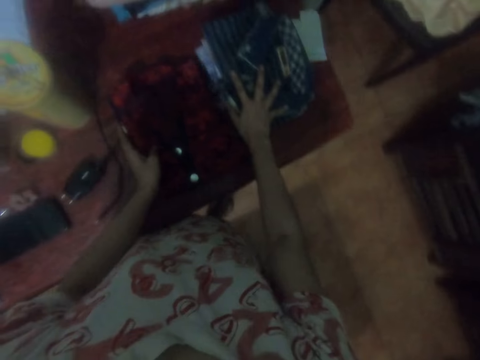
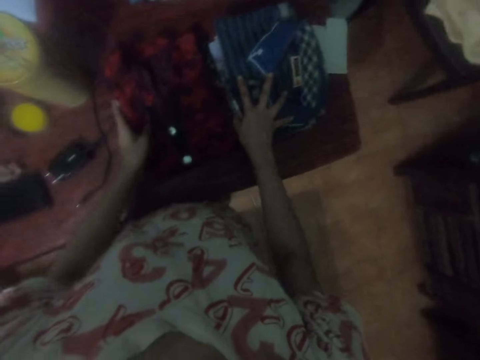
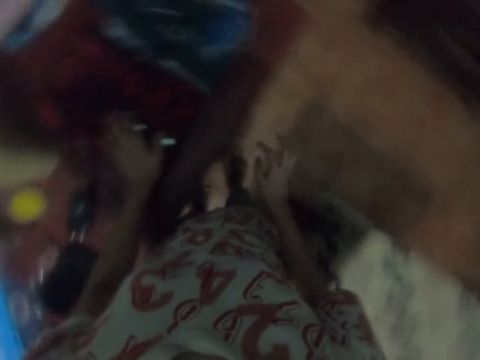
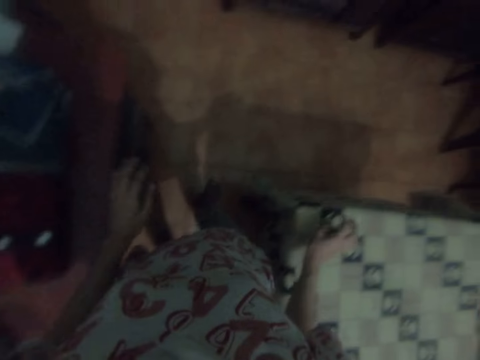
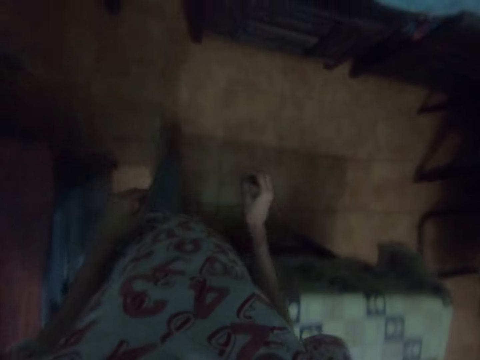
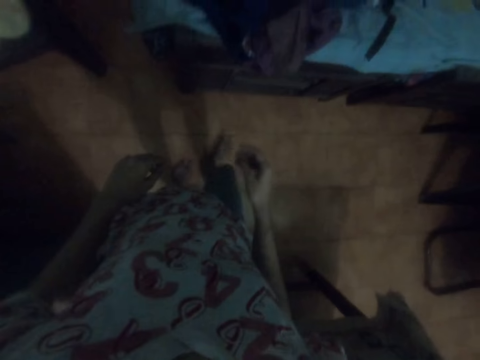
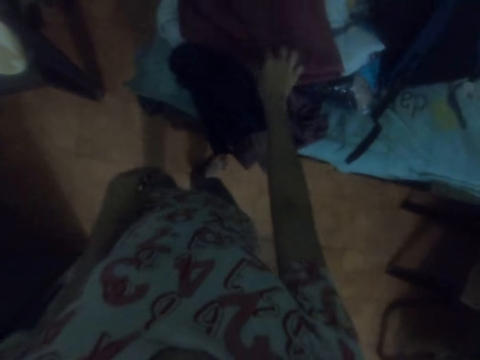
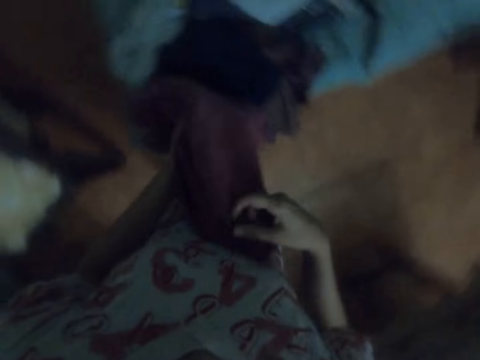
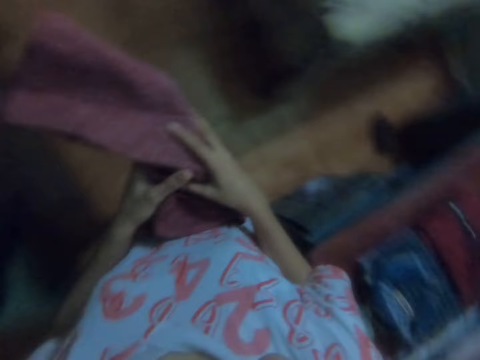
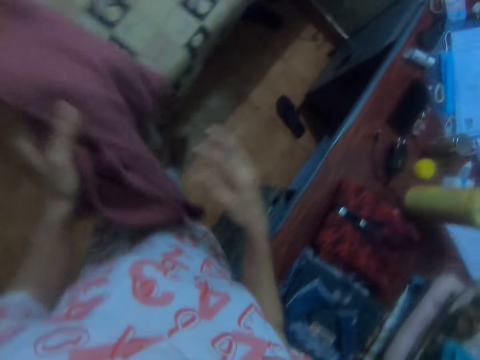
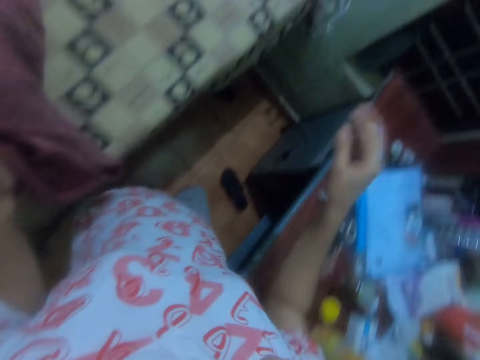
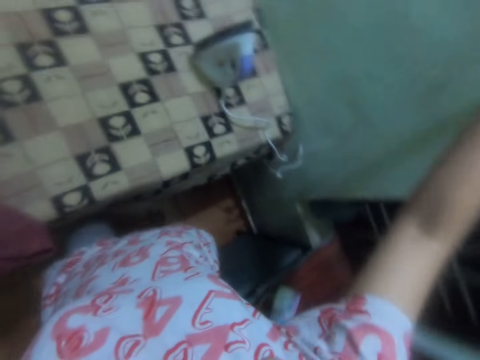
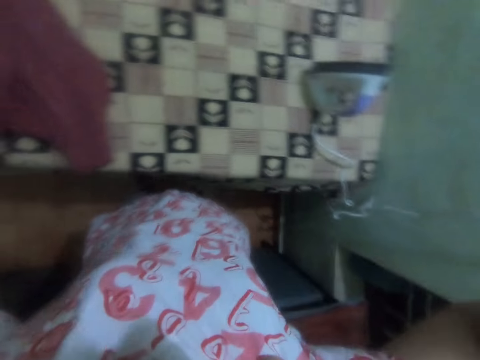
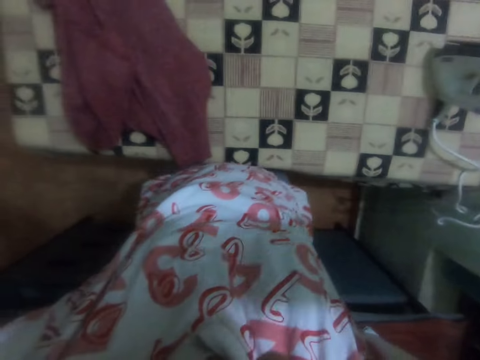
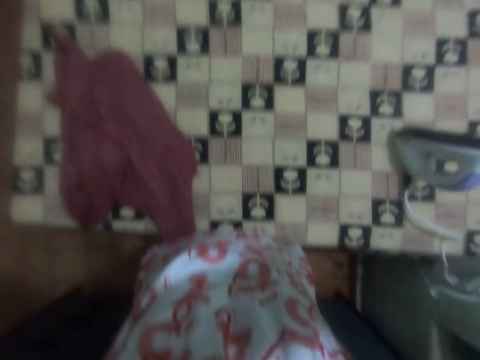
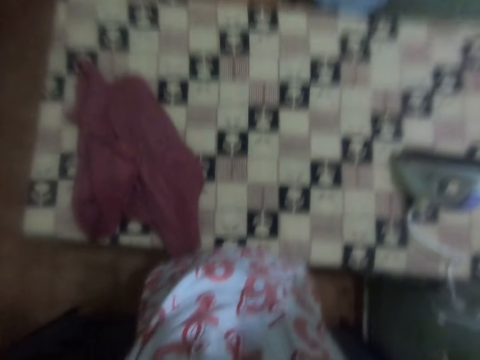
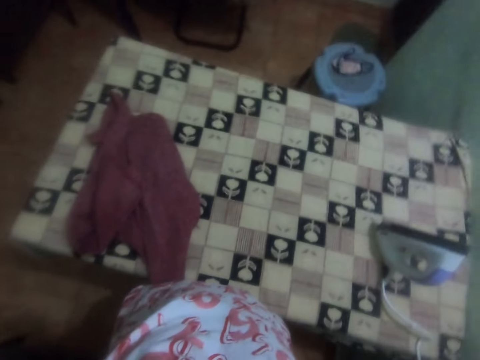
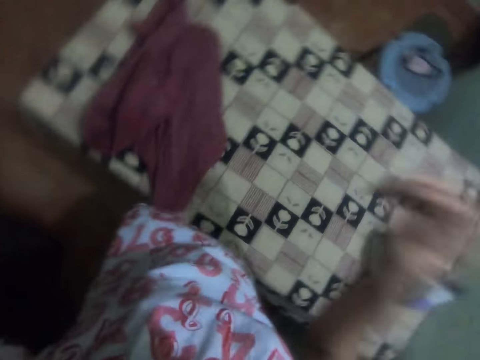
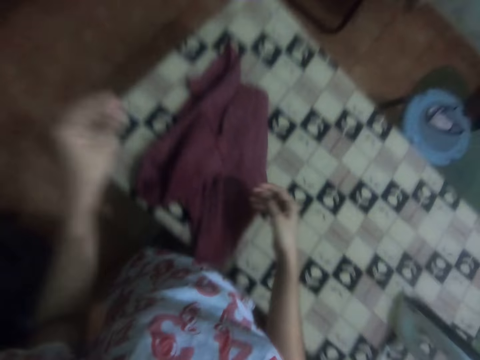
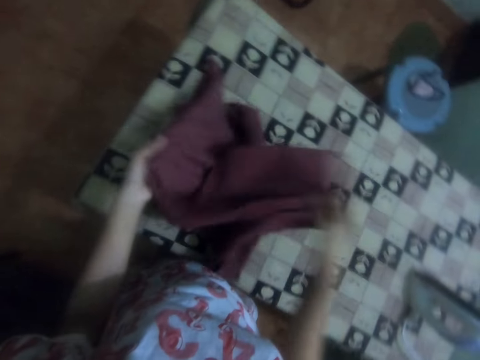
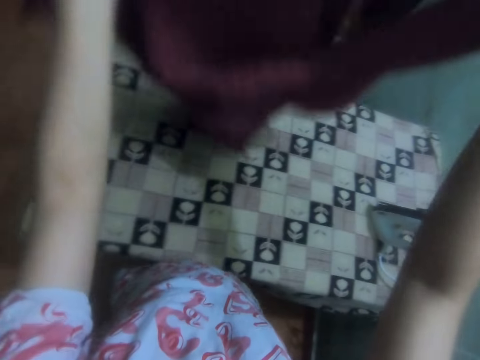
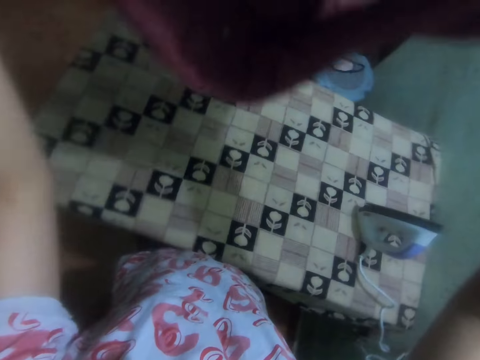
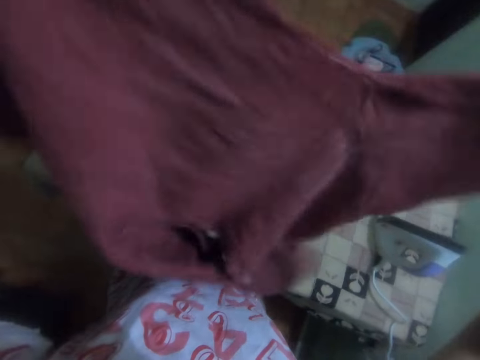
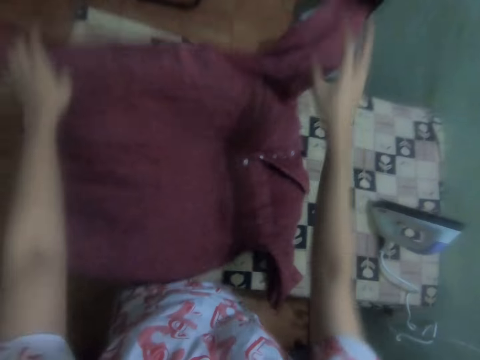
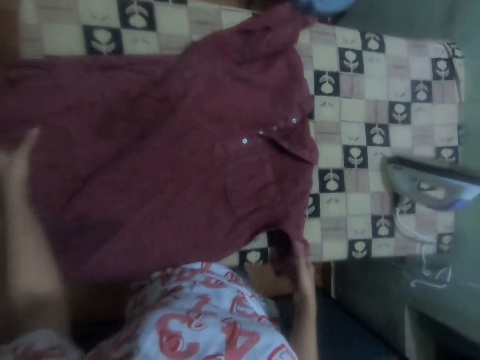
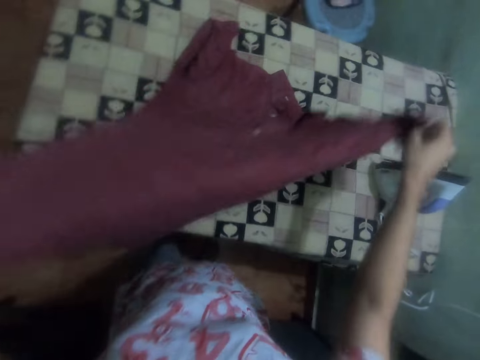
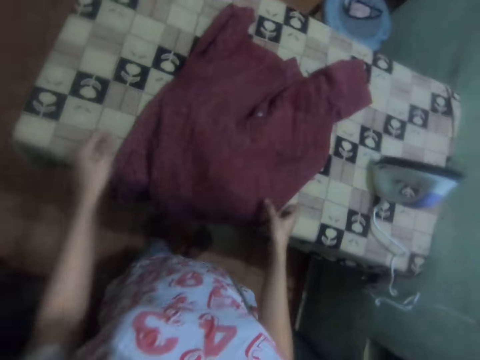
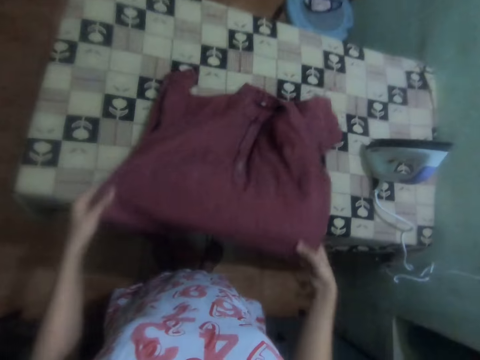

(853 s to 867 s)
The camera wearer takes a cloth. They put the cloth on the table. They press the socket. They pick the cloth from the table. They spread the cloth on the table.

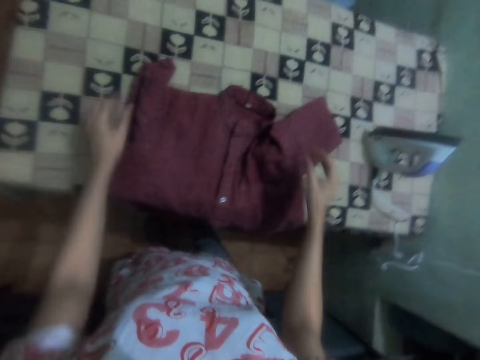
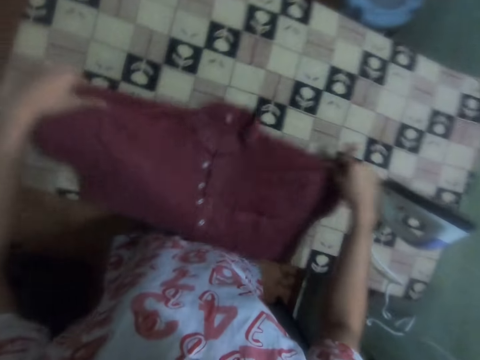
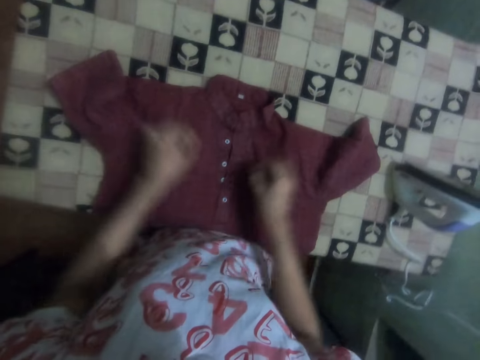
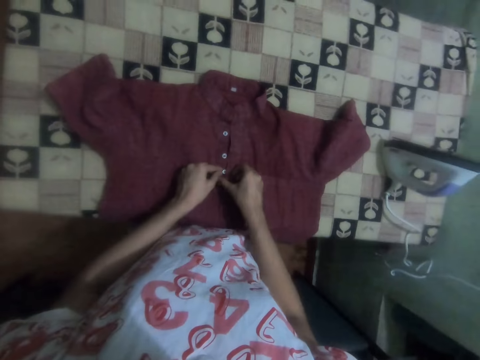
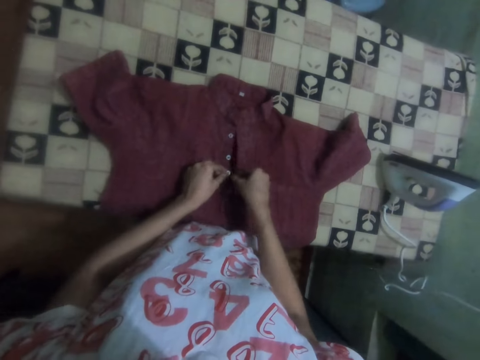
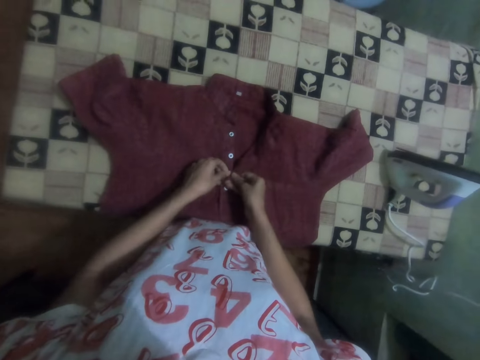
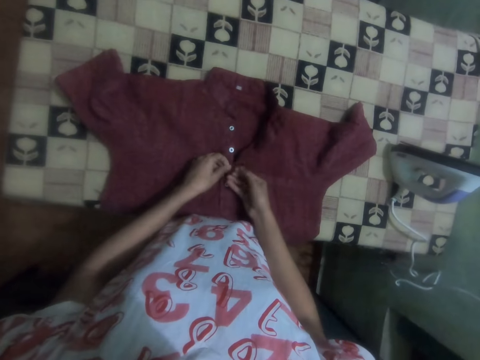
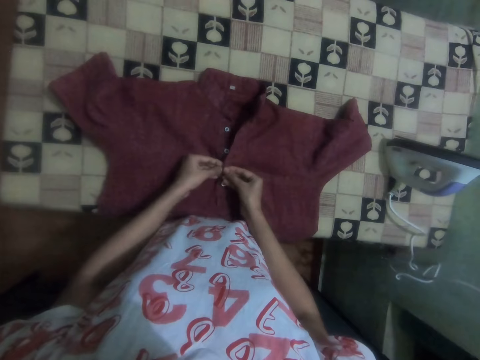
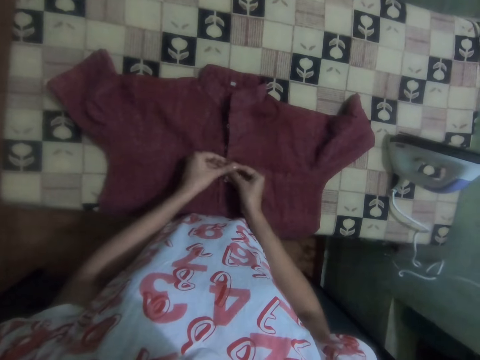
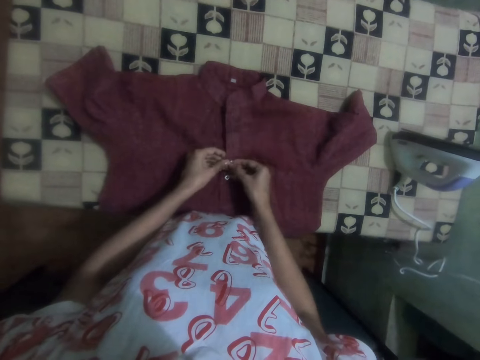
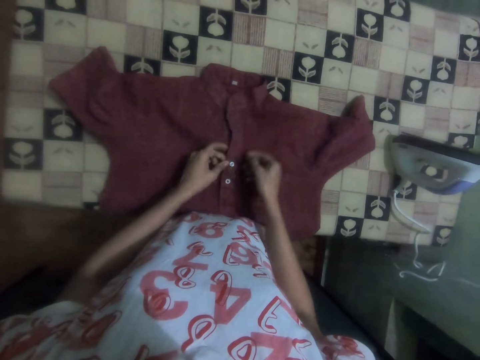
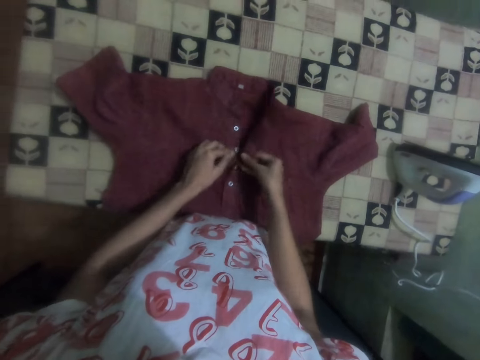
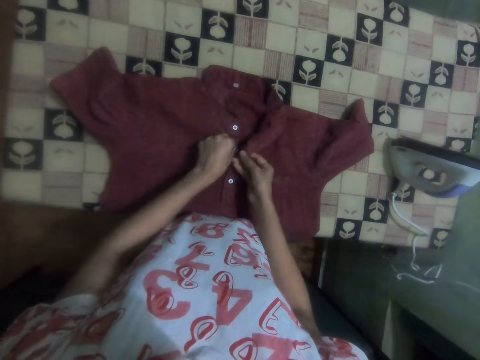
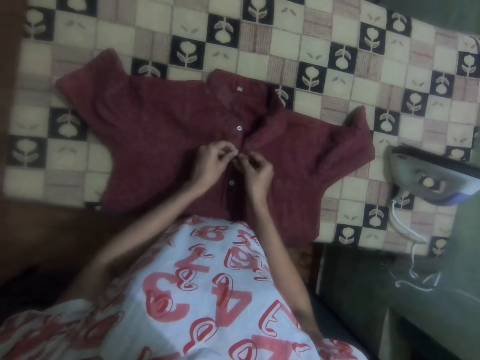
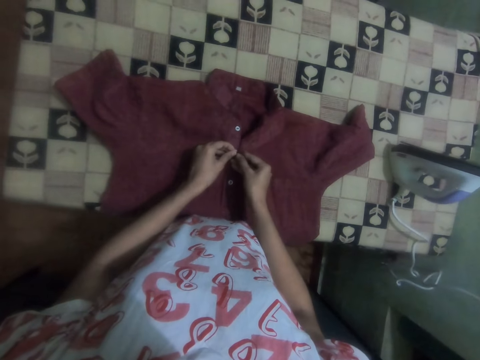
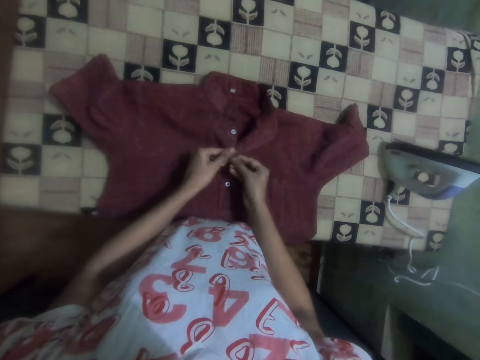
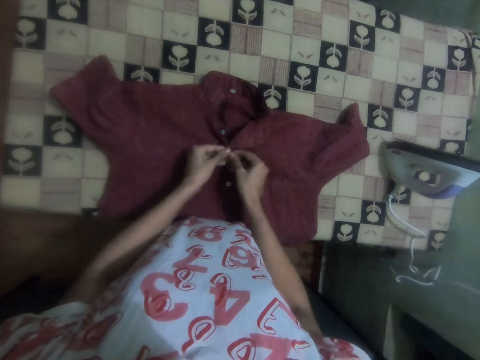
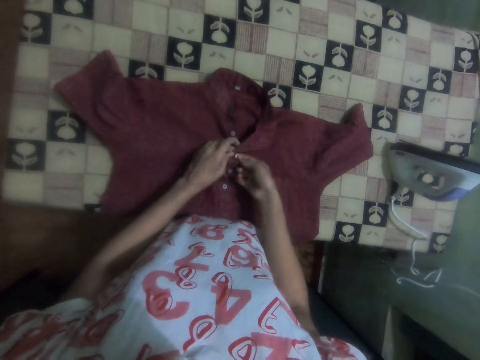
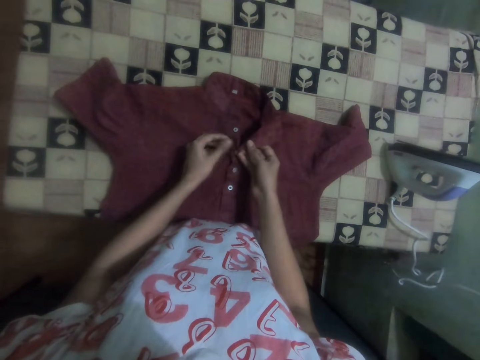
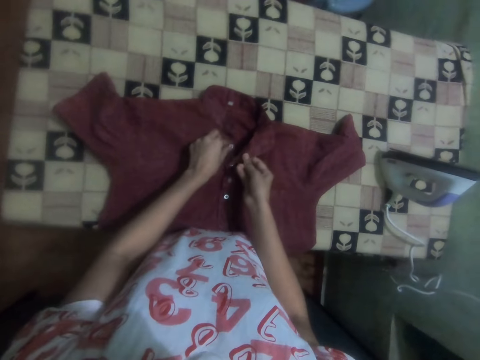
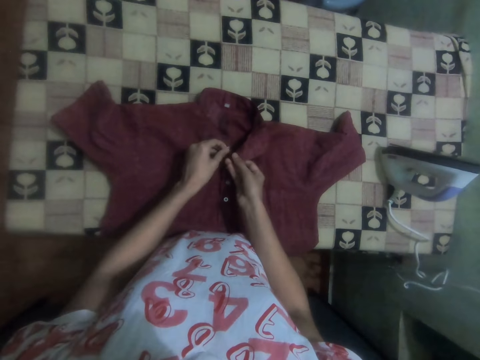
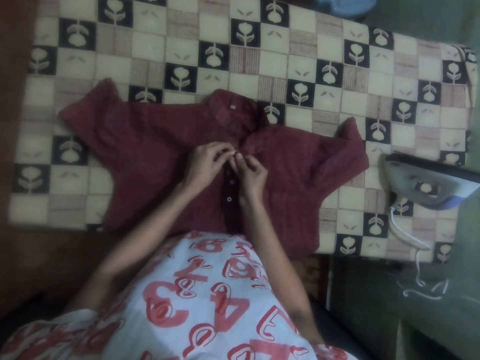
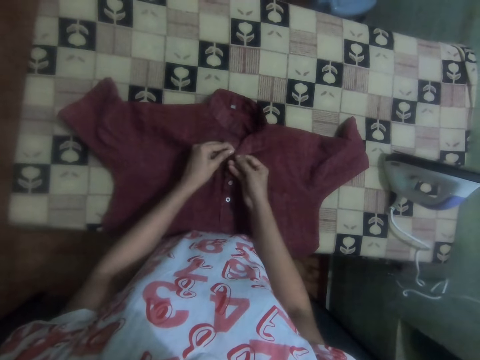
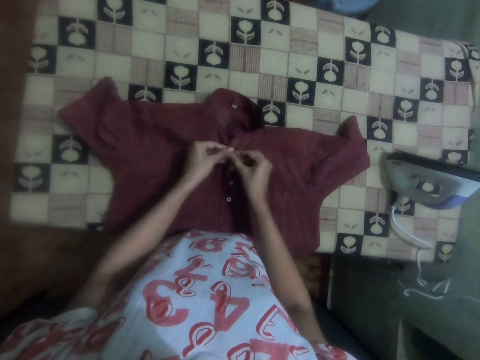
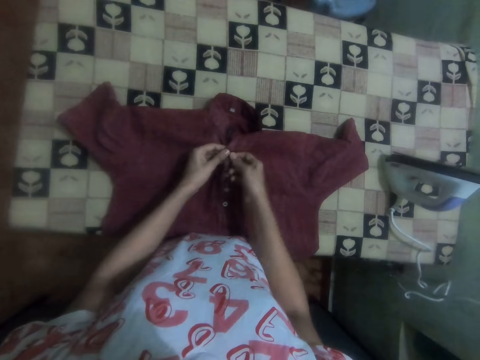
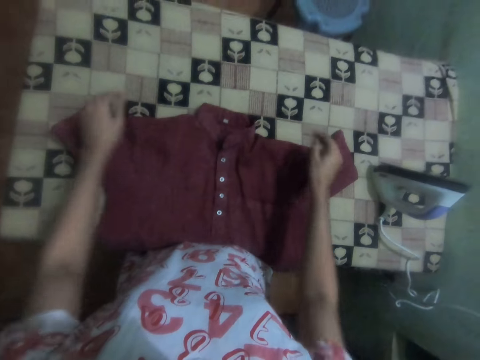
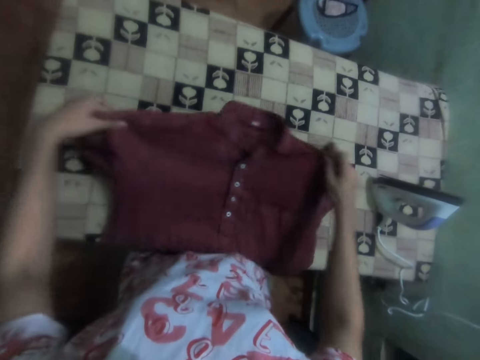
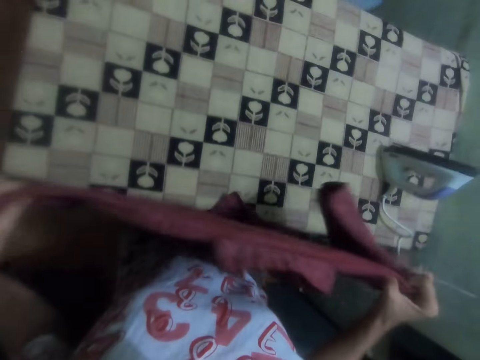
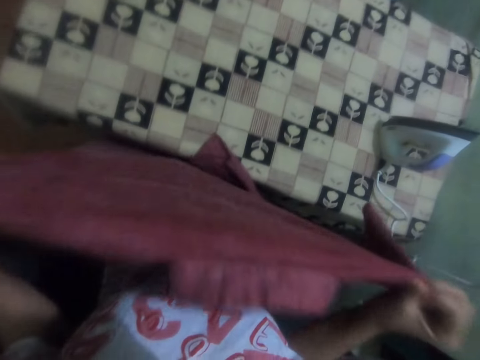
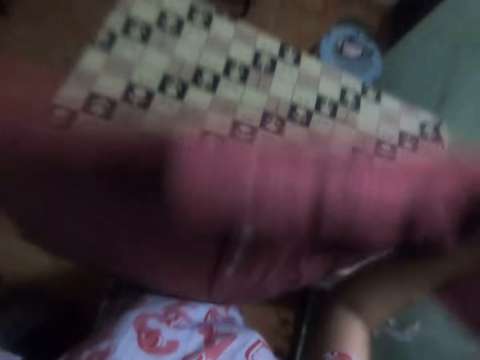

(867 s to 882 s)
The camera wearer ties up the buttons on the shirt. They pick the cloth from the table.
